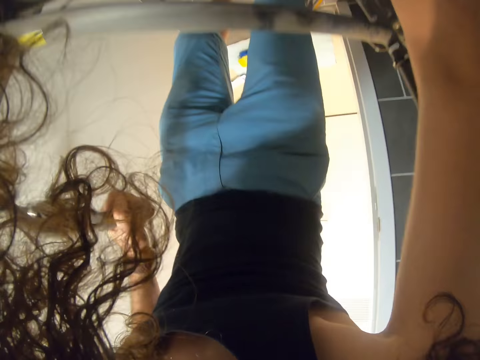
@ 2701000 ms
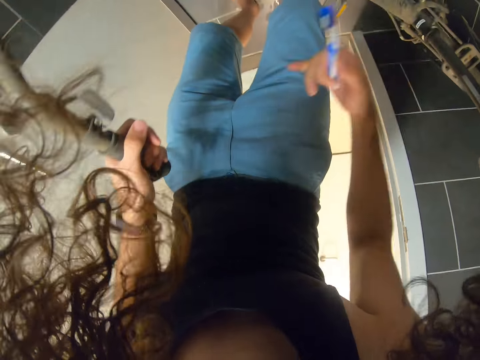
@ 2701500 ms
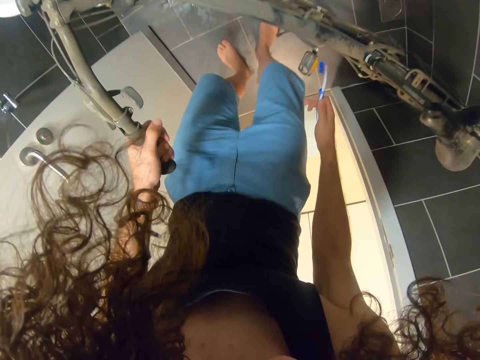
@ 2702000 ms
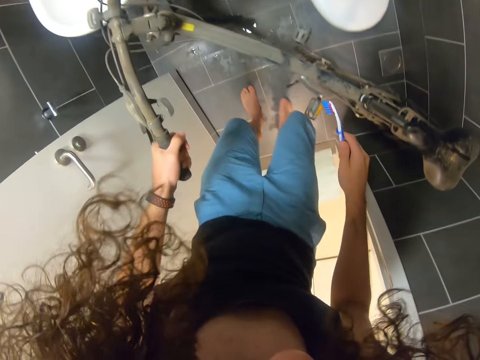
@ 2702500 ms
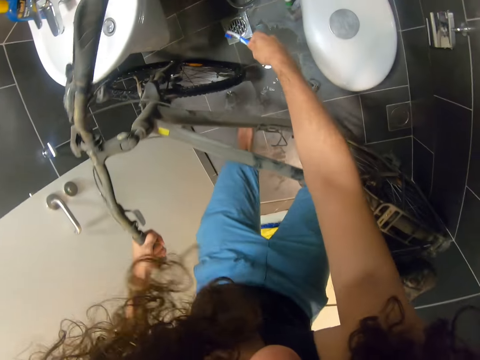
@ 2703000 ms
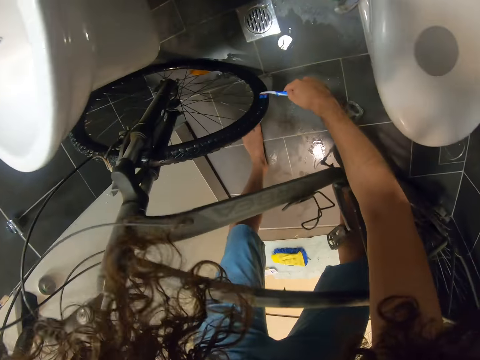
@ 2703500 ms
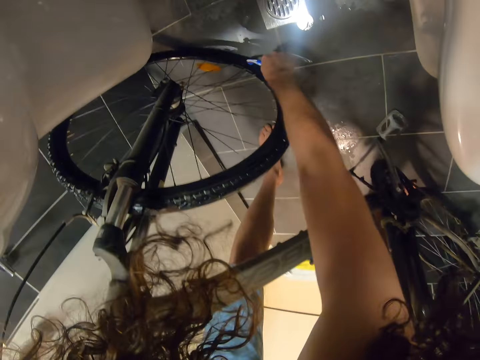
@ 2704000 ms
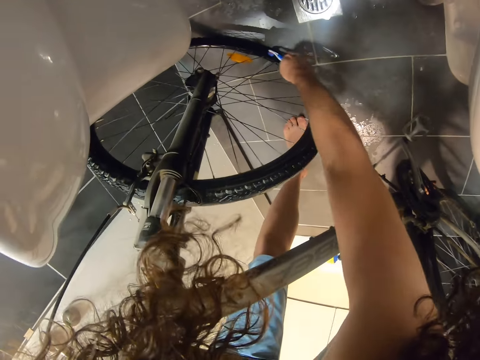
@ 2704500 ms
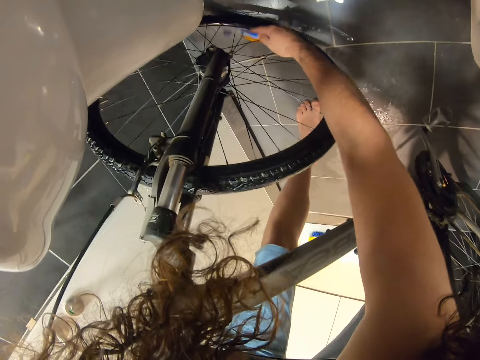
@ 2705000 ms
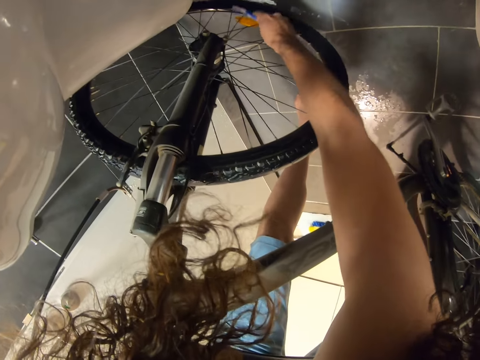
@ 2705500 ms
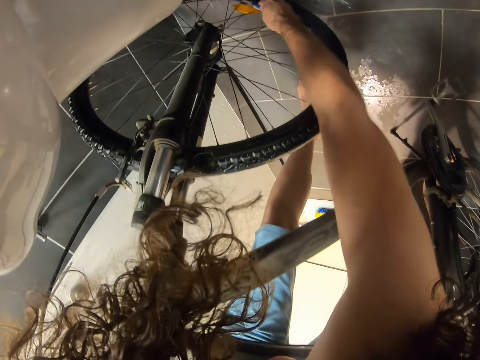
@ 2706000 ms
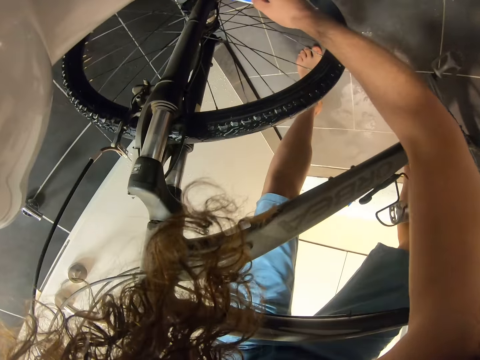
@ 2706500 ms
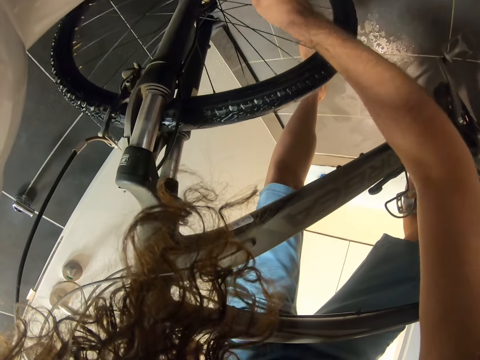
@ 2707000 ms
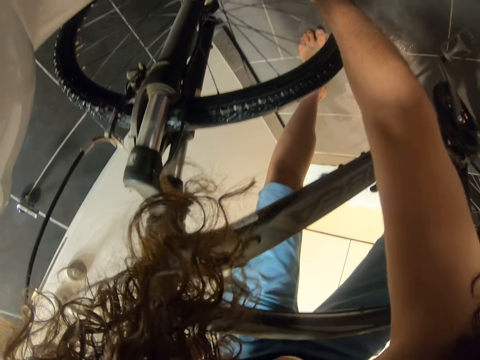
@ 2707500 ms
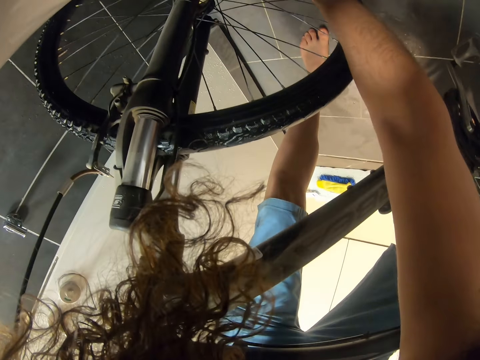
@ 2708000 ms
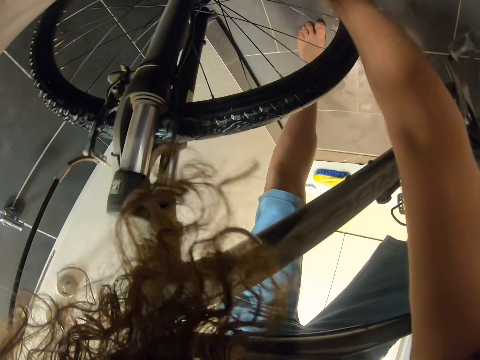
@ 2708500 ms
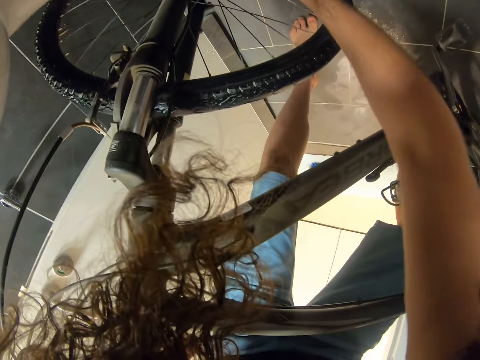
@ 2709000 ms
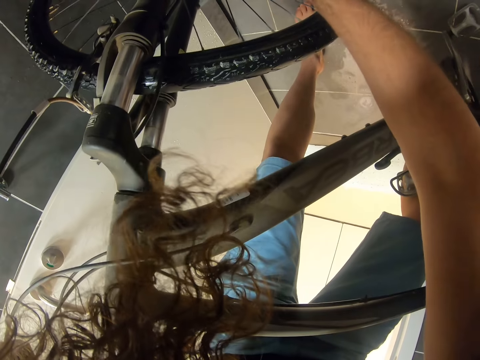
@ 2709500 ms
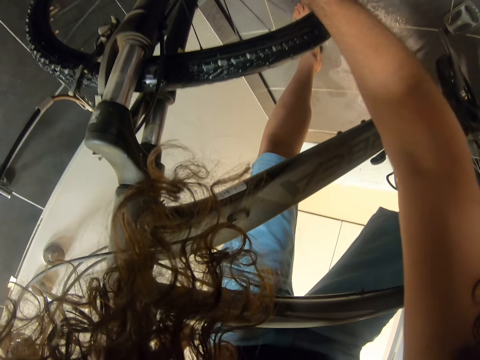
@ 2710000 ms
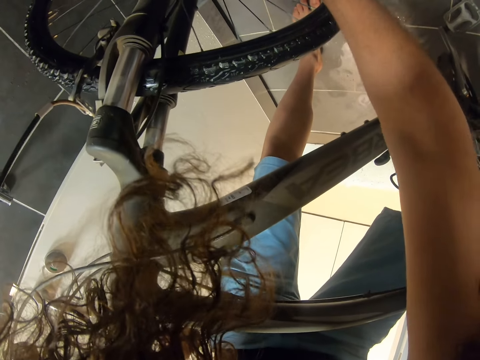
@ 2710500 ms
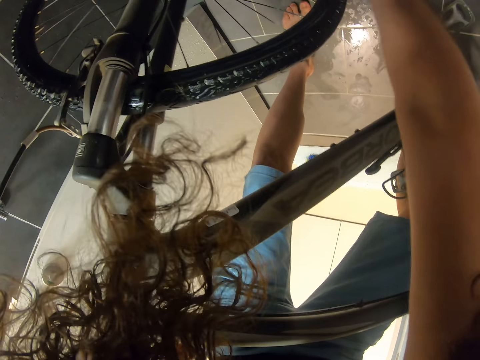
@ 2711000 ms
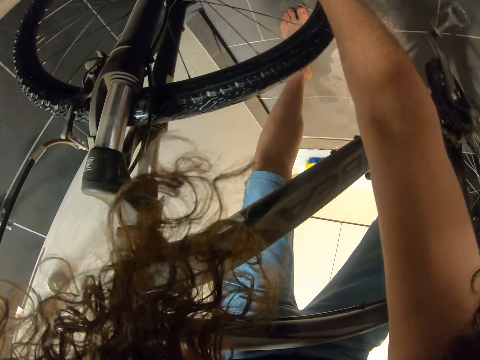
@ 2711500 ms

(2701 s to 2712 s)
The camera wearer shakes the toothbrush. They brush the wheel. They brush the wheel again.

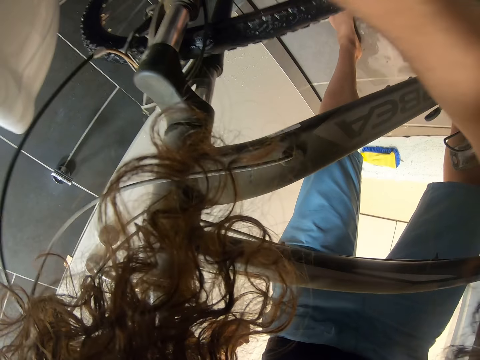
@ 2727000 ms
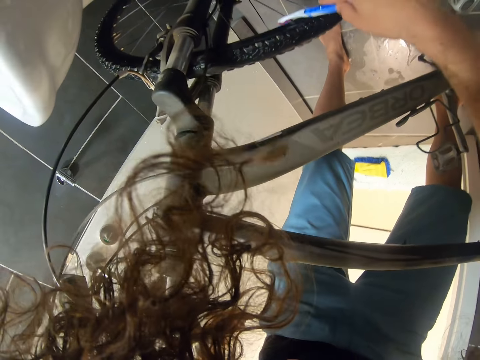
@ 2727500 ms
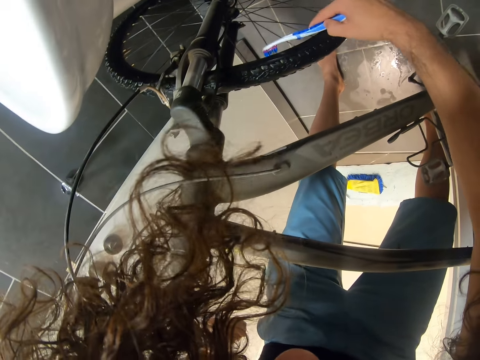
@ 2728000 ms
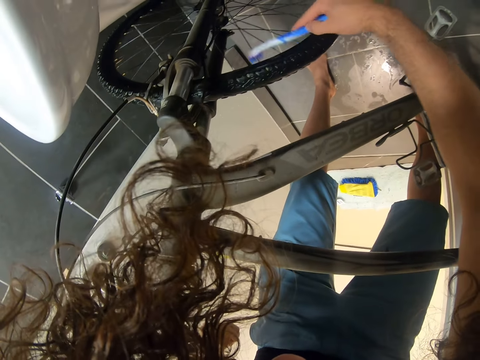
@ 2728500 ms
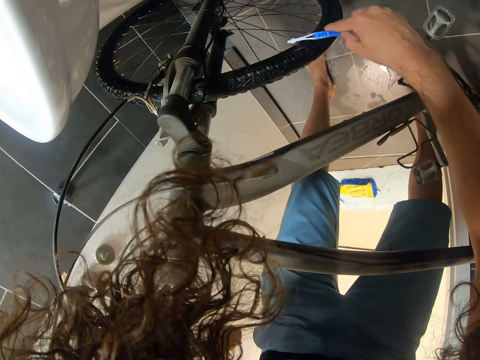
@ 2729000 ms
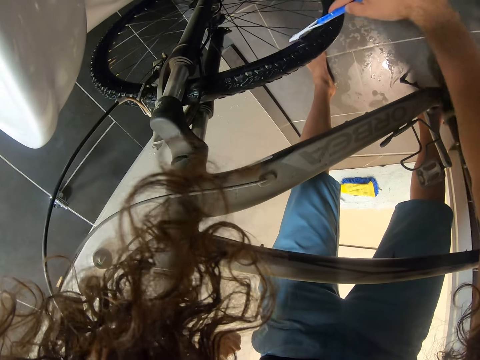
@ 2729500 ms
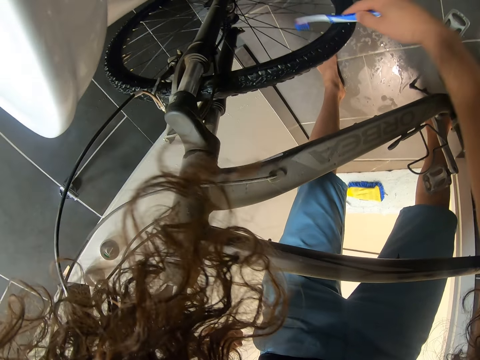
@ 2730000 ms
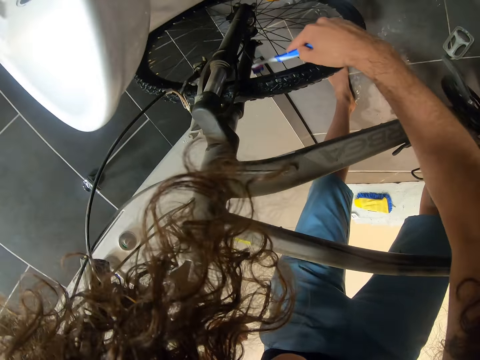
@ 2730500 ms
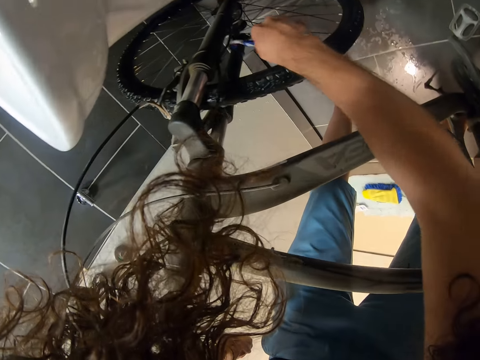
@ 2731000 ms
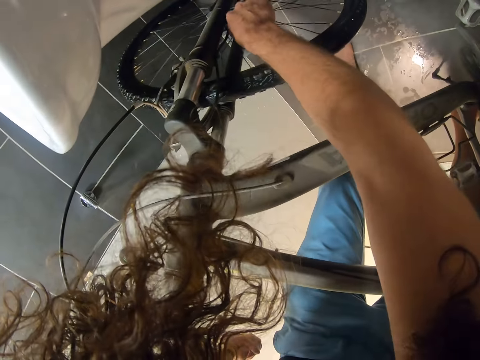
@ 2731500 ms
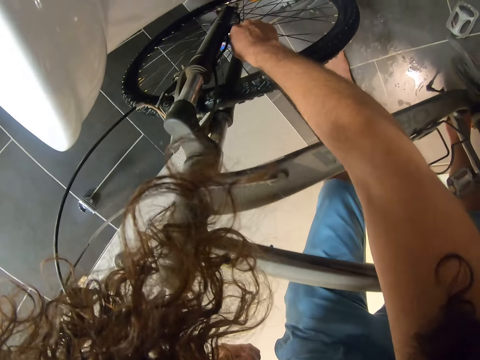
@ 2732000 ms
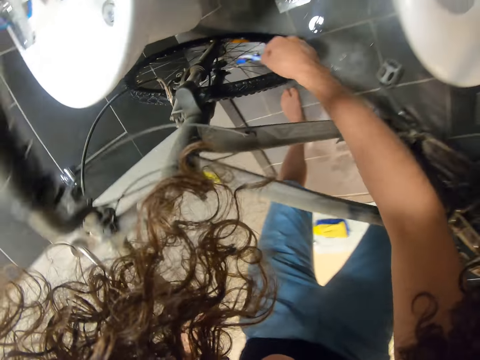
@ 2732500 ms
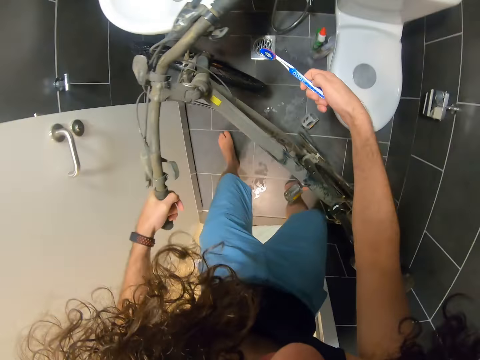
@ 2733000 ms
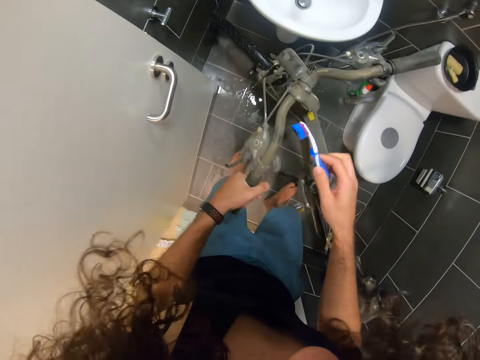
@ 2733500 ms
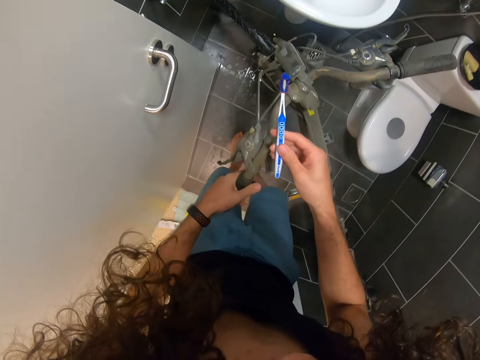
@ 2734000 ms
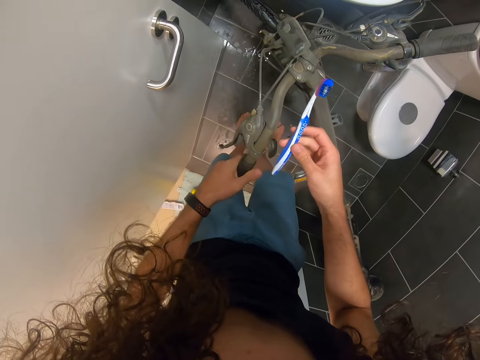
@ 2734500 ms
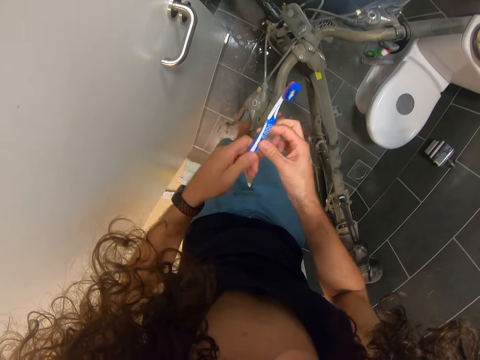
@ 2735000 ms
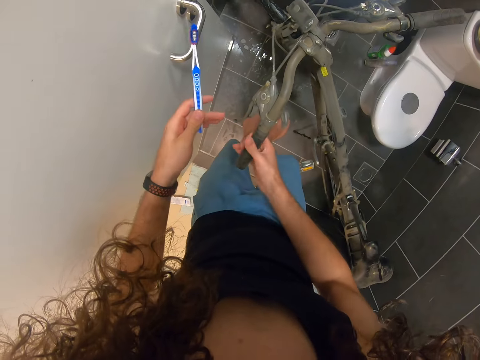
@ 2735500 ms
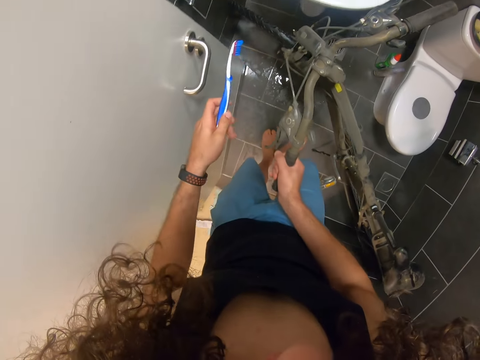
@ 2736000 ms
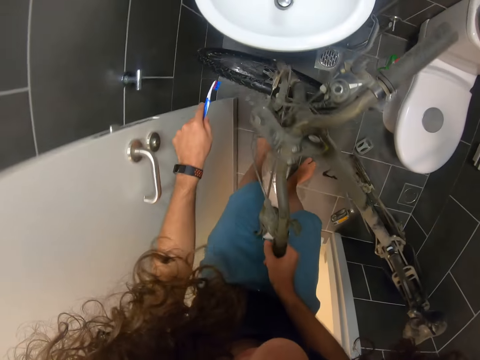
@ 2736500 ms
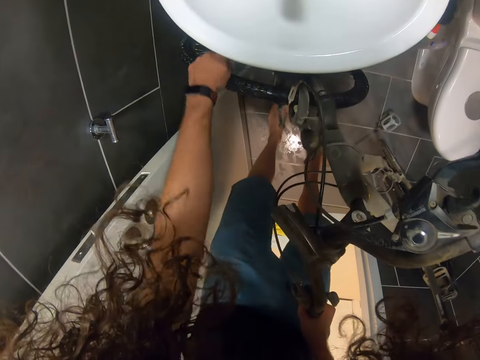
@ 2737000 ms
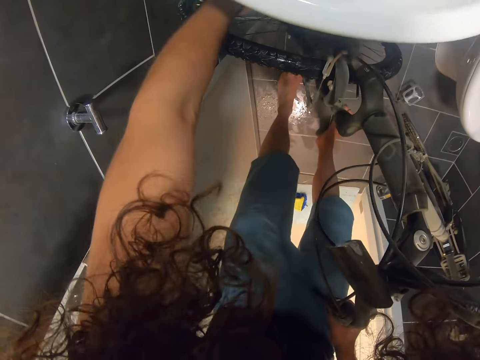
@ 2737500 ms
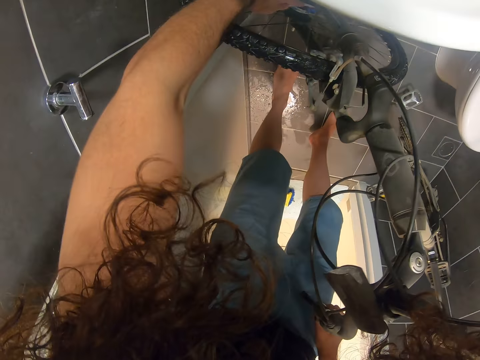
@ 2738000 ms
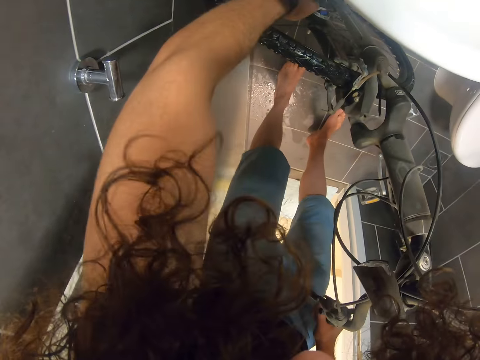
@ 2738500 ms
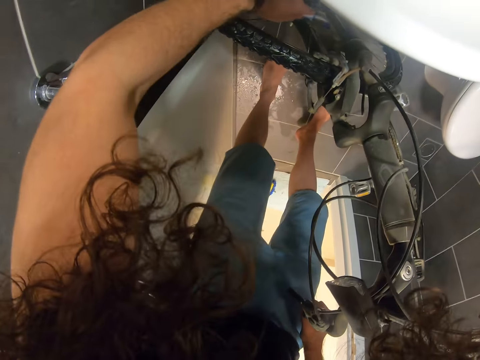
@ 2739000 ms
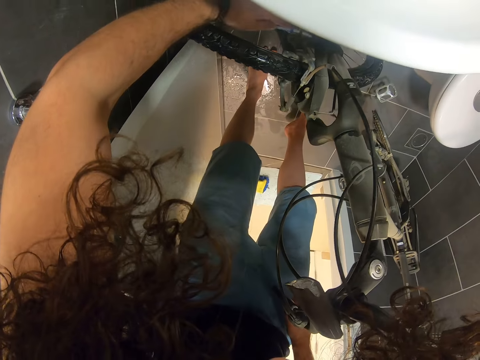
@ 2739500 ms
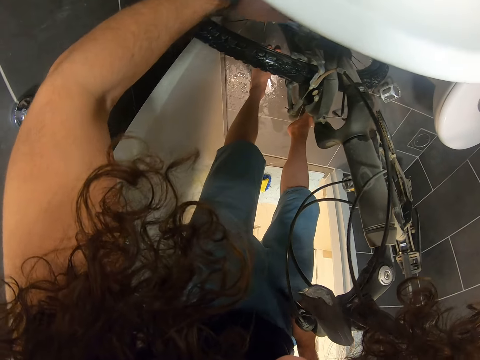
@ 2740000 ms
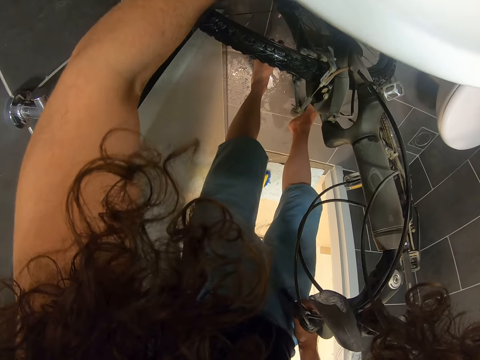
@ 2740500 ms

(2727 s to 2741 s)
The camera wearer brushes the spoke. They exchange the toothbrush to the left hand. They hold the bicycle. They brush the spoke.

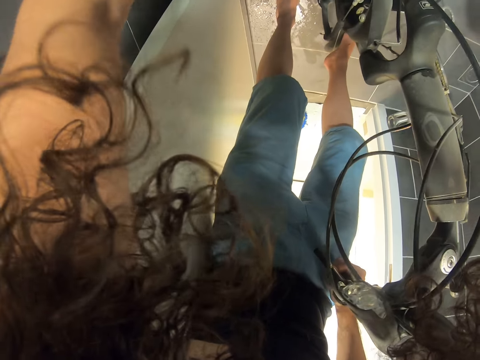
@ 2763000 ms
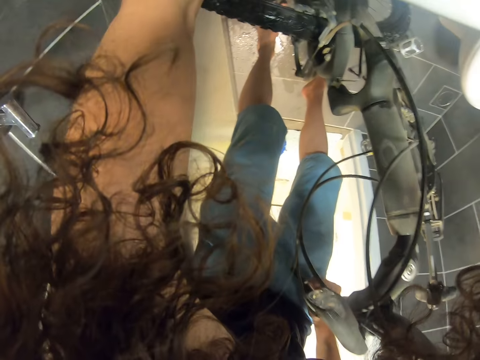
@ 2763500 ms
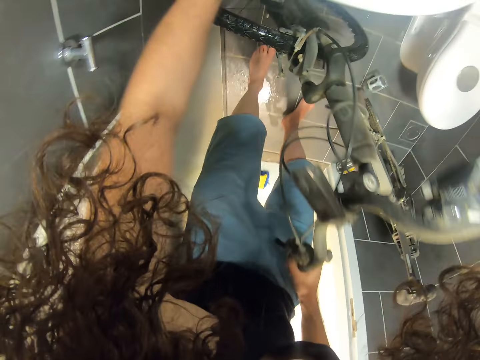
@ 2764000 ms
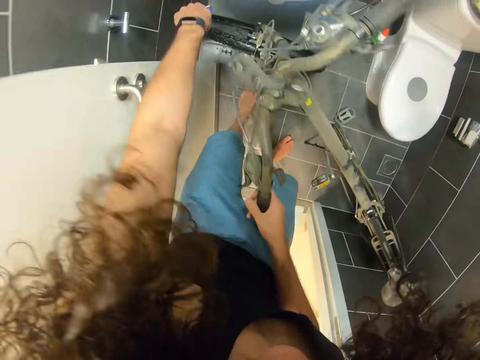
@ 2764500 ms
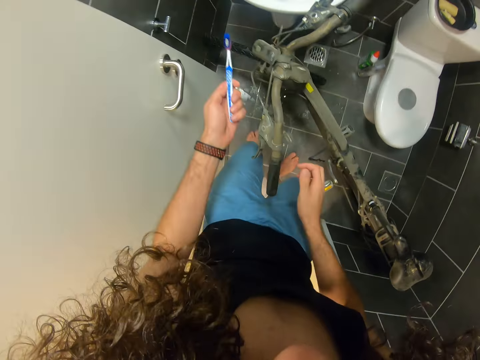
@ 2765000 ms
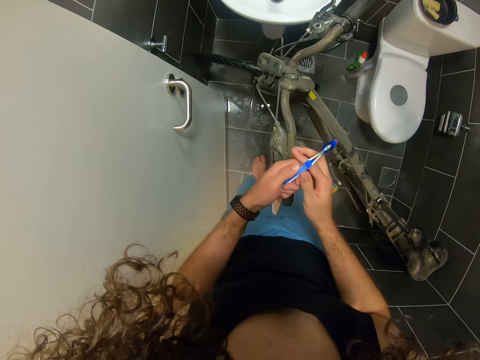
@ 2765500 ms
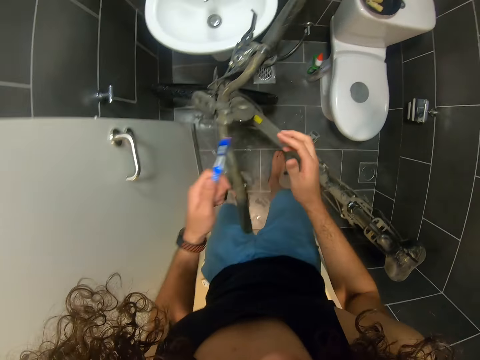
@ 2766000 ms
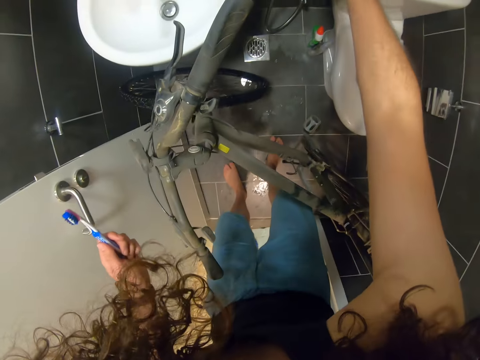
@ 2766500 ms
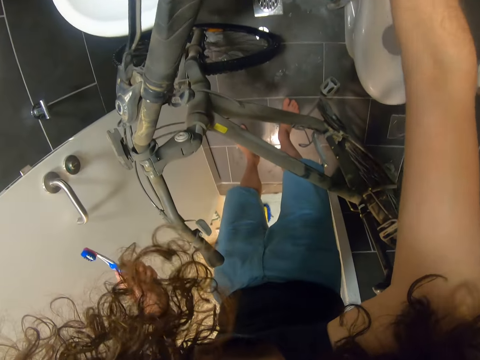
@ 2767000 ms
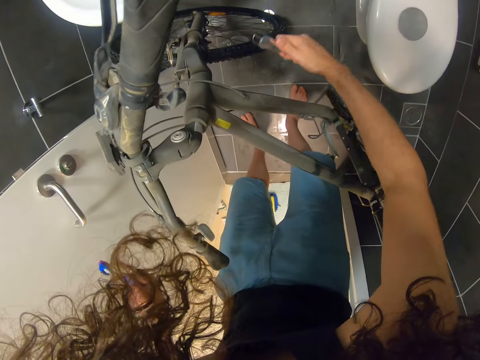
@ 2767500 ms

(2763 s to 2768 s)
The camera wearer touches the toothbrush. They pick up the faucet.
